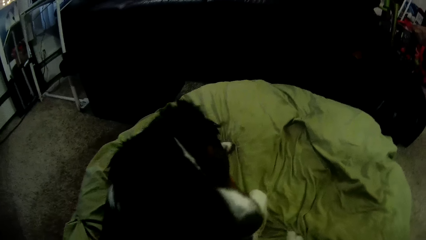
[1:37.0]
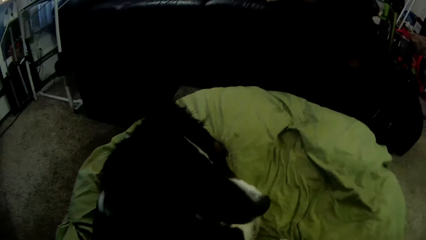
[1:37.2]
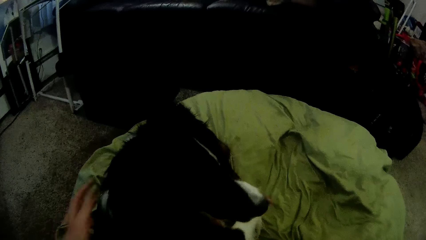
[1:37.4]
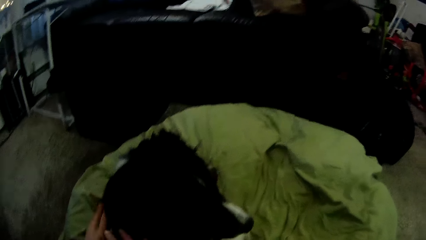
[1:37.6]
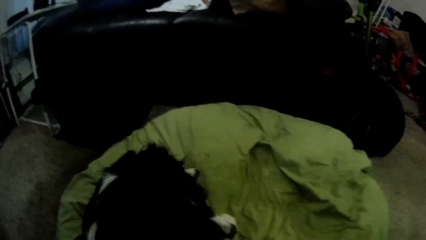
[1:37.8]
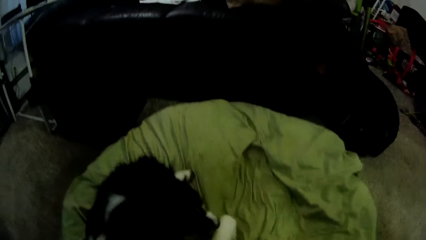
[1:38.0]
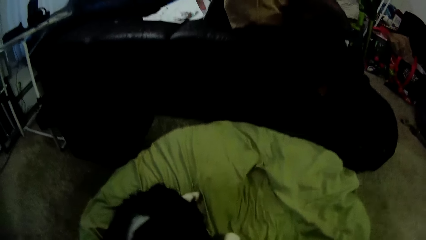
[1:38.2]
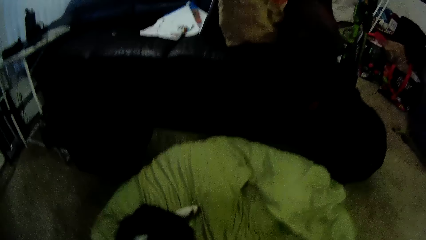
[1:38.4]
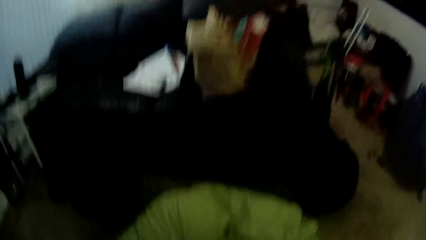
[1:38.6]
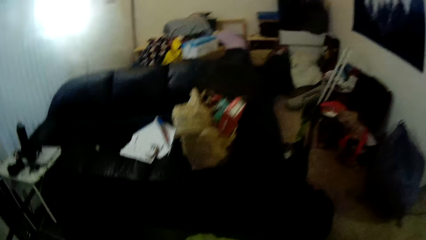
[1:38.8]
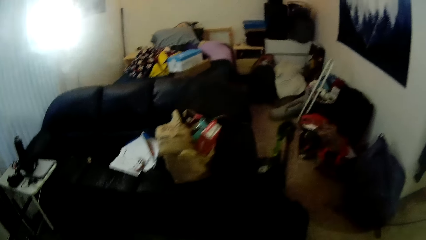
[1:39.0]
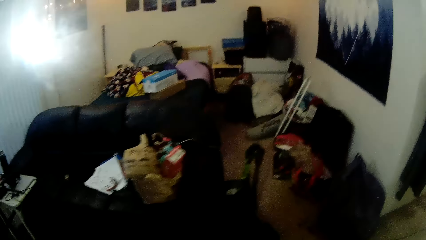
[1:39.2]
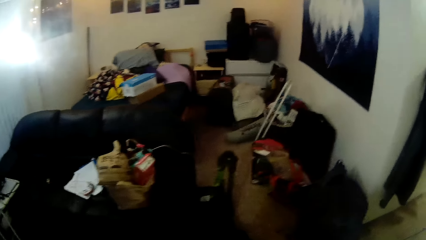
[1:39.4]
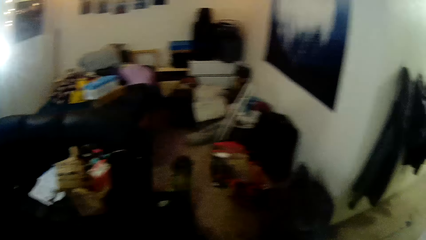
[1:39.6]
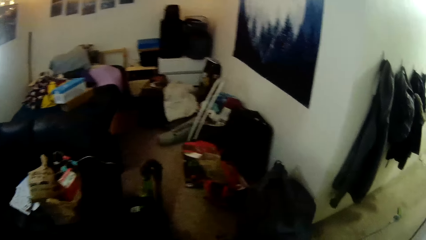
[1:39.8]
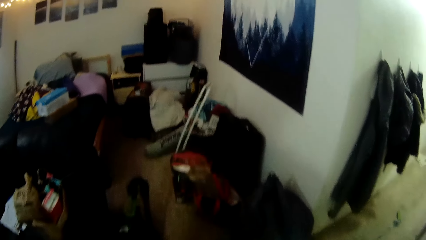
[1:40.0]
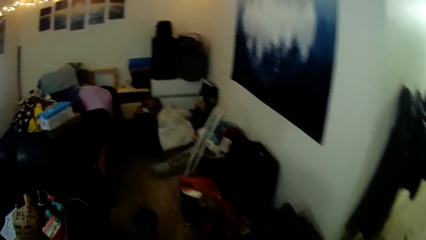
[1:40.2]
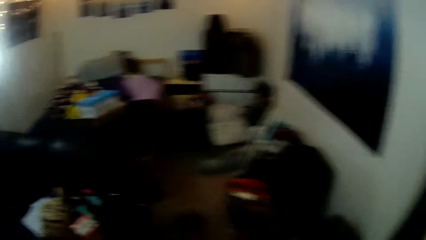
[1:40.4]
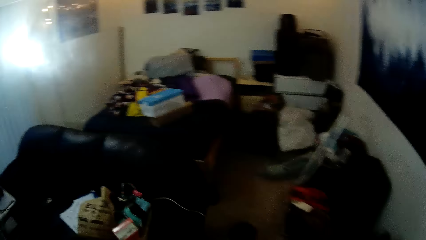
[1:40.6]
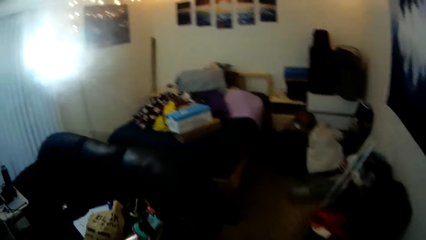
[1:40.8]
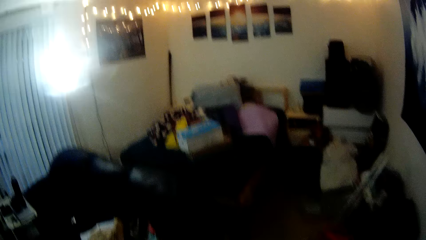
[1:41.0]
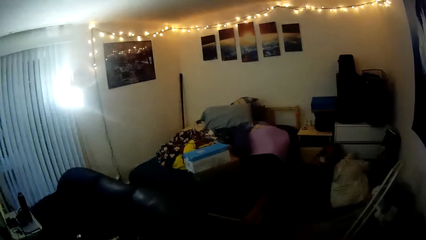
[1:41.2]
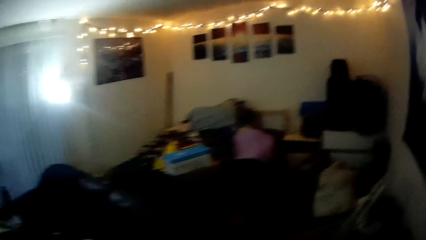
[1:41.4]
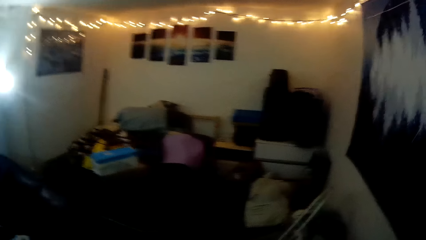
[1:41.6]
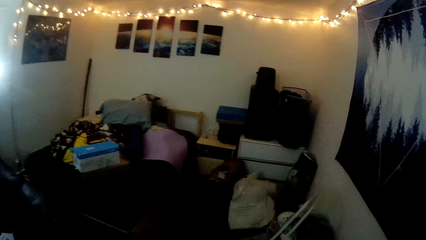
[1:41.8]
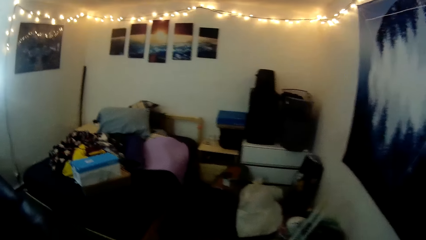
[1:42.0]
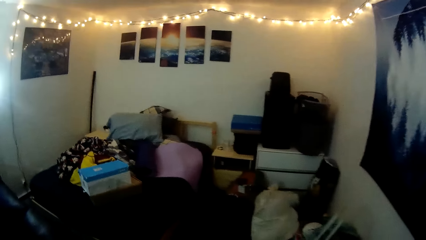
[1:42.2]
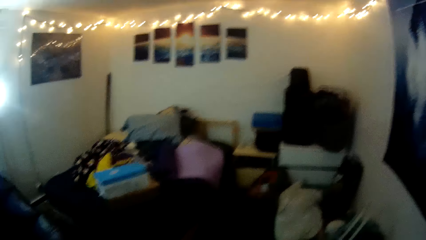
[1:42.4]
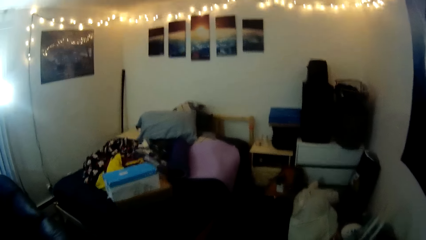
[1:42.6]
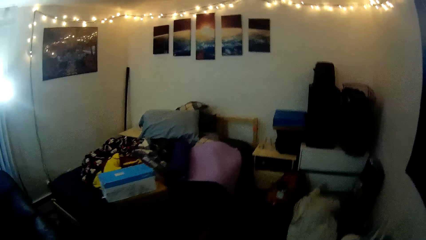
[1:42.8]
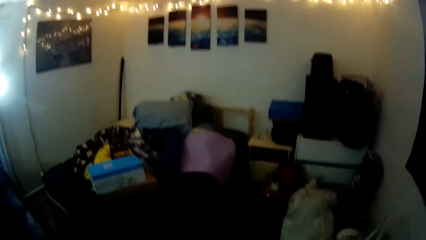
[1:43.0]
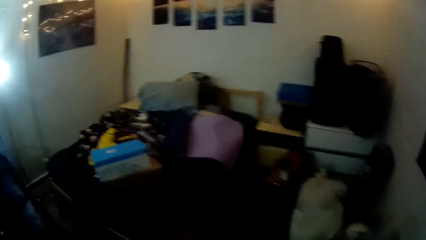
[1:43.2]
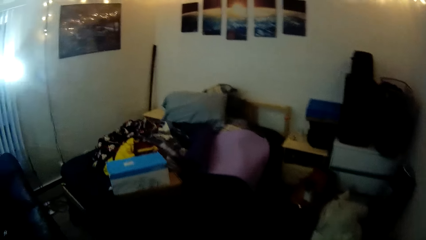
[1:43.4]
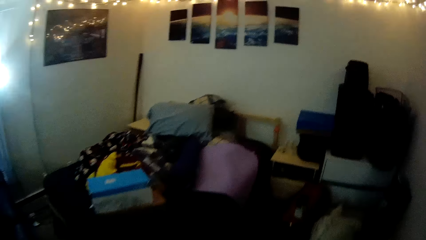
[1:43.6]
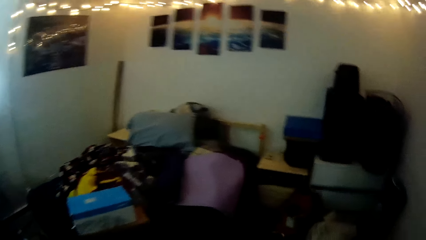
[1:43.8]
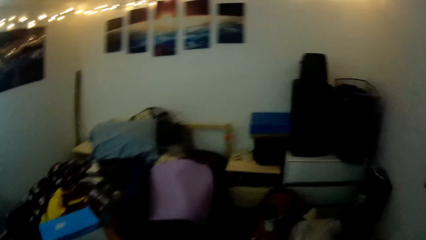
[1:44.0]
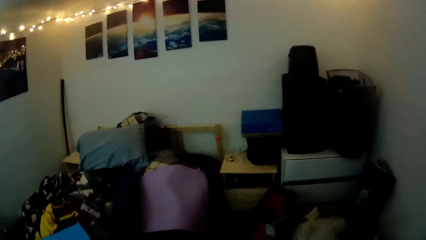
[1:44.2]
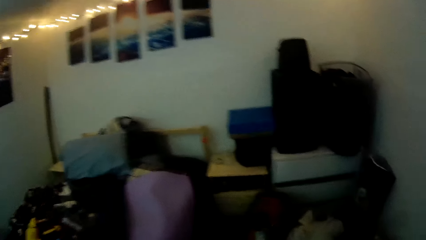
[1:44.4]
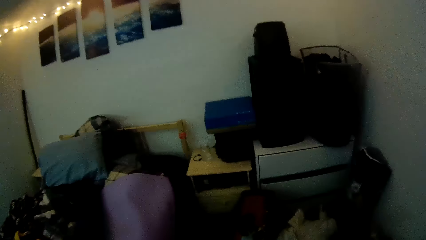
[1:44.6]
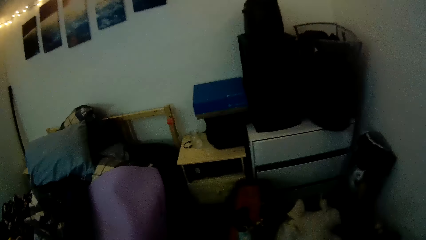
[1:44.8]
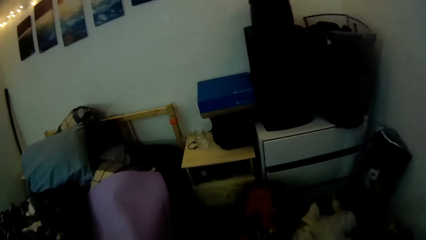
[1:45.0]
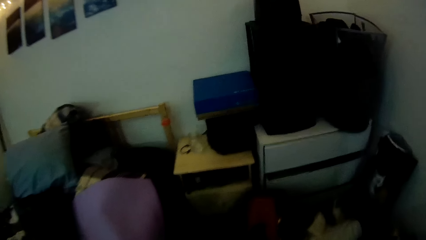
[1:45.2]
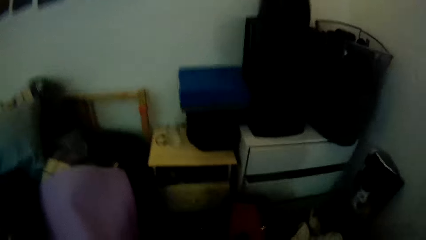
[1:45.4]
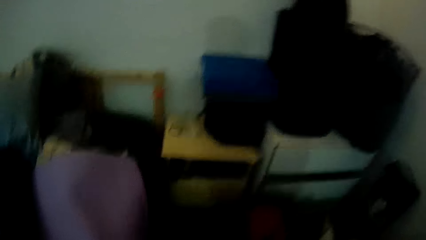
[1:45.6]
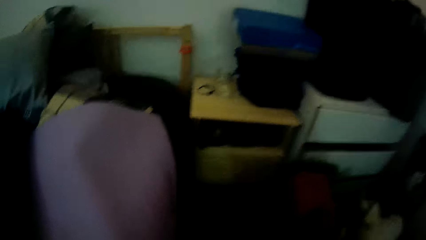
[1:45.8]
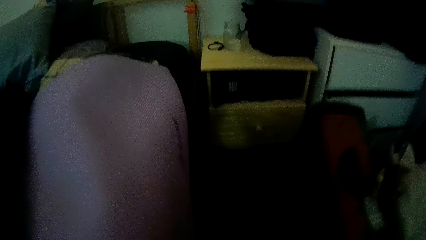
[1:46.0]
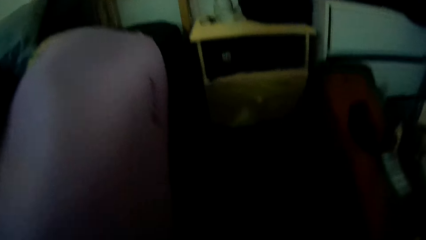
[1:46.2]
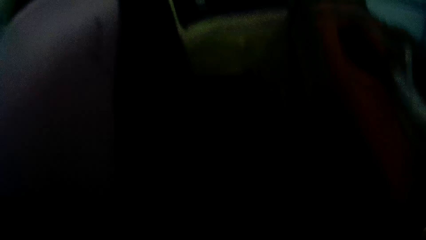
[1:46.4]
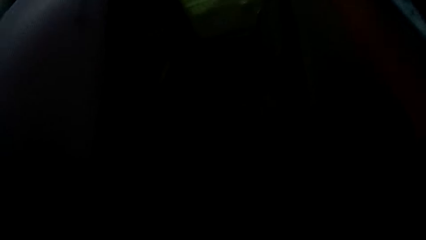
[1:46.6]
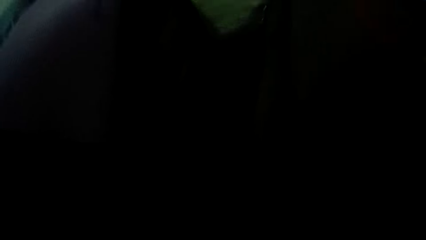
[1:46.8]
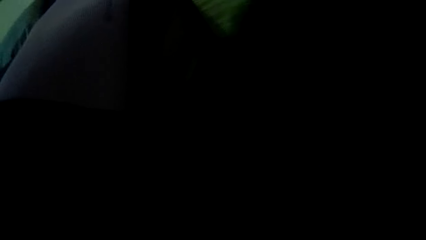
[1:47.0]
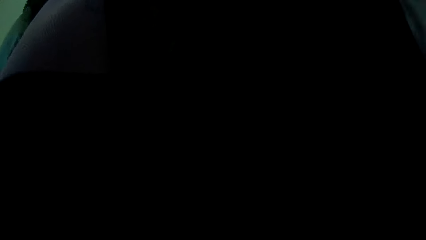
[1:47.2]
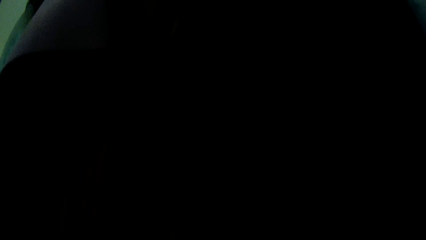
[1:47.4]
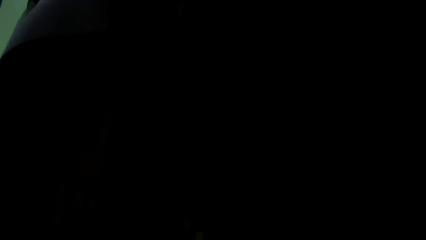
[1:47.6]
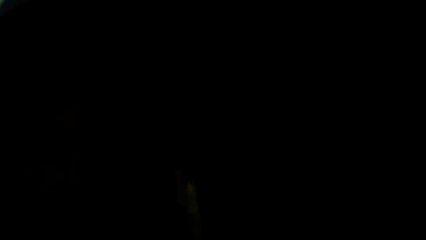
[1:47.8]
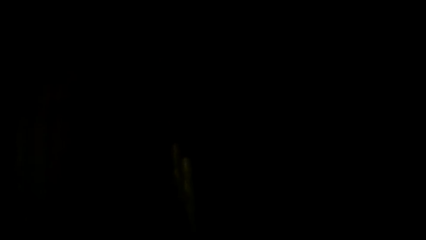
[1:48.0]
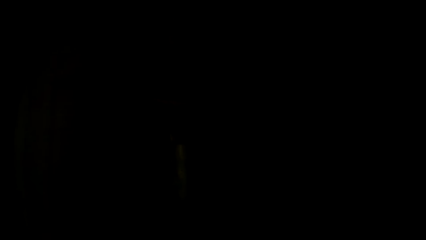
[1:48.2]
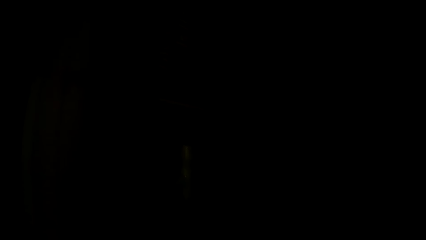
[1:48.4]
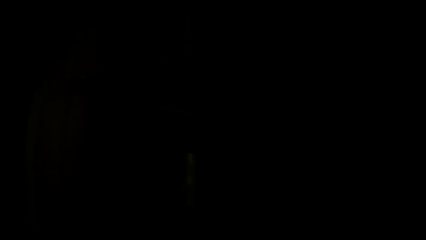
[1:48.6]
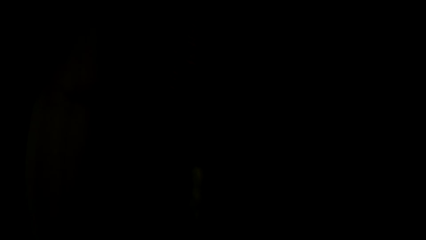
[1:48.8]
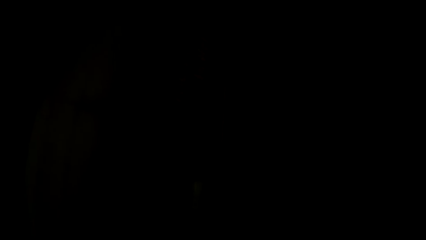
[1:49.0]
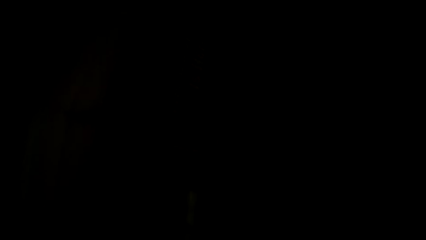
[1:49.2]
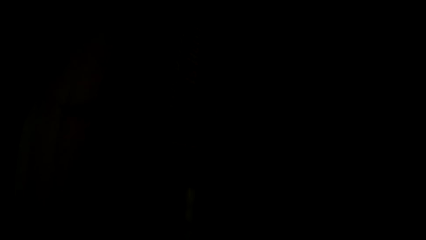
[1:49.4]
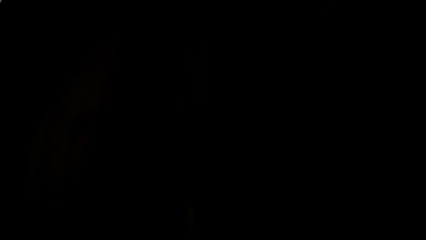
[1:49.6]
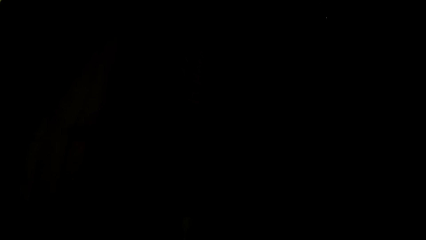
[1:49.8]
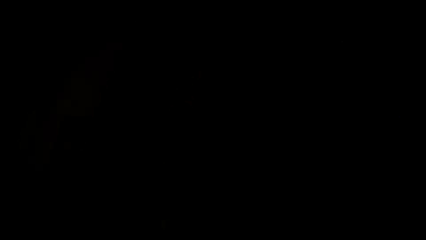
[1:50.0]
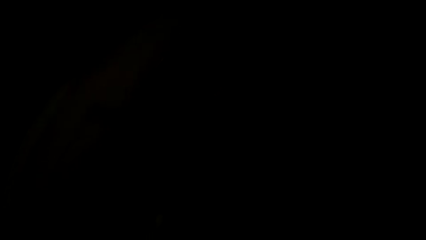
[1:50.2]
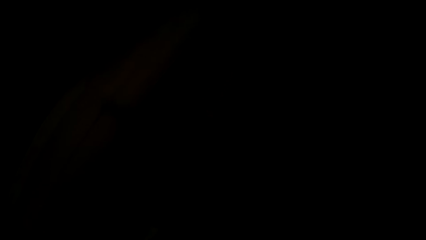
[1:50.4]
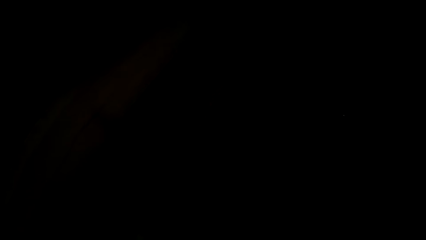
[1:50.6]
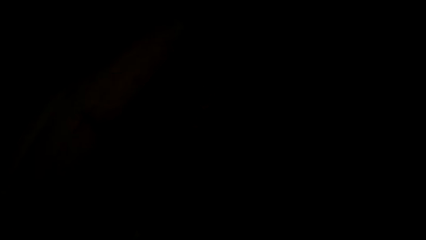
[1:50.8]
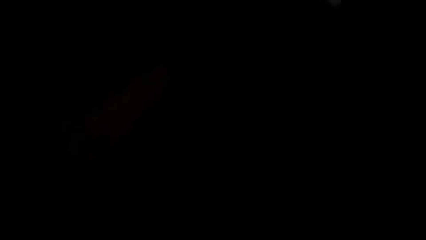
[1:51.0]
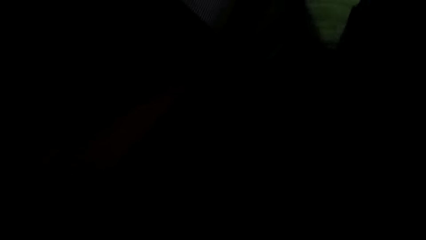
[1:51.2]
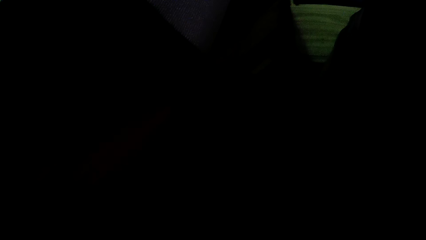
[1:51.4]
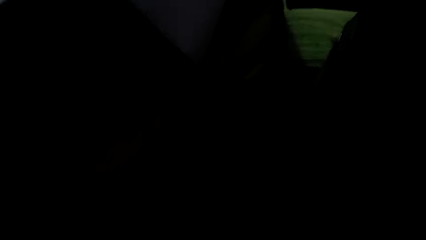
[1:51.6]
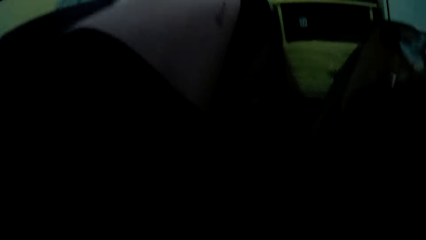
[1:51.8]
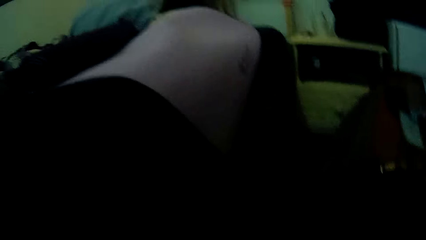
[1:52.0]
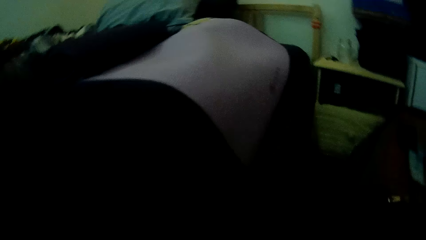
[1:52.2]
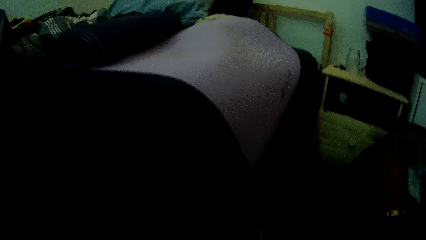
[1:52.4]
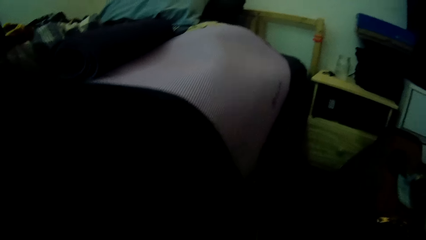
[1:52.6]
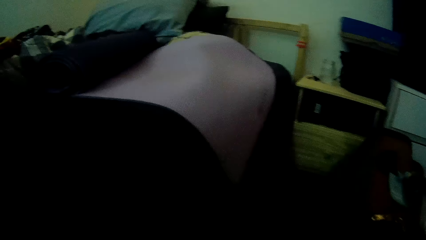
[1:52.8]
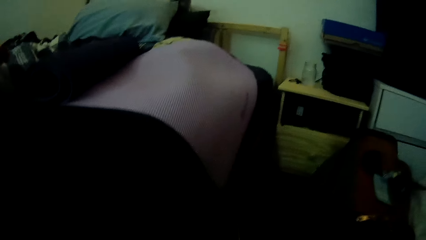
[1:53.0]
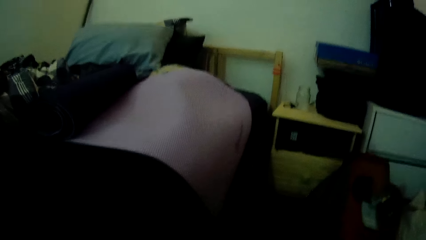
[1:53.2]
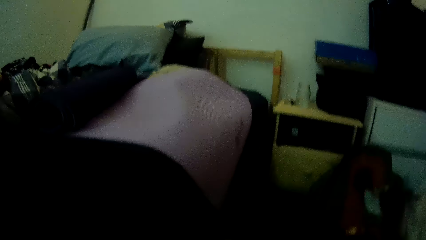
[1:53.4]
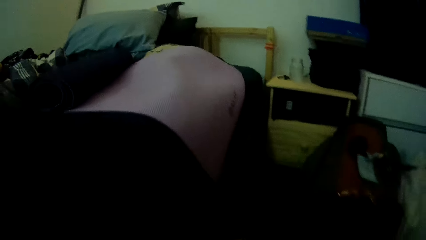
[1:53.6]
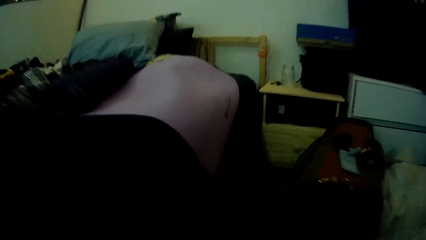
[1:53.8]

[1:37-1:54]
The camera wearer stands, walks around in the house and looks around. They do something. They pick up the mat.
